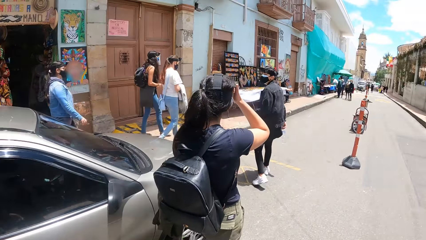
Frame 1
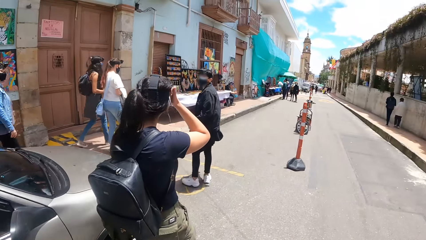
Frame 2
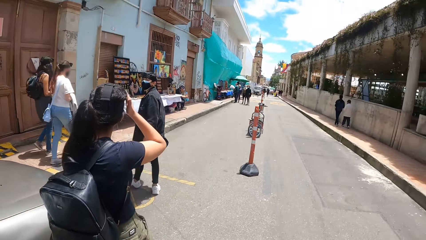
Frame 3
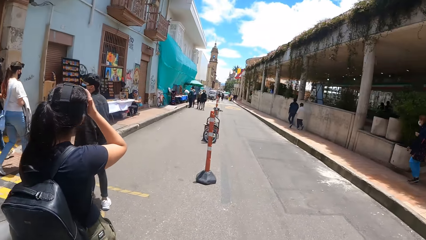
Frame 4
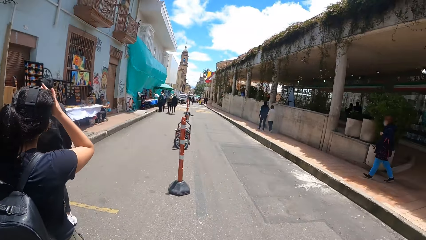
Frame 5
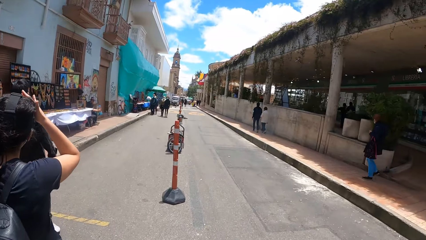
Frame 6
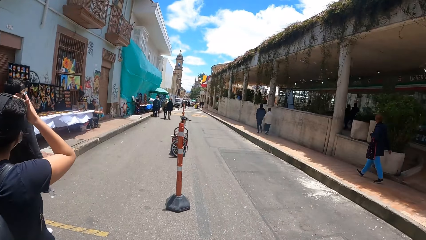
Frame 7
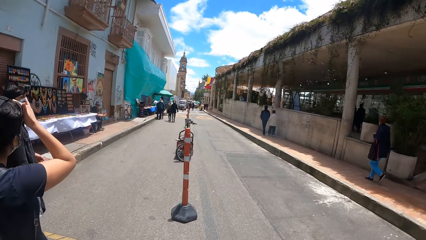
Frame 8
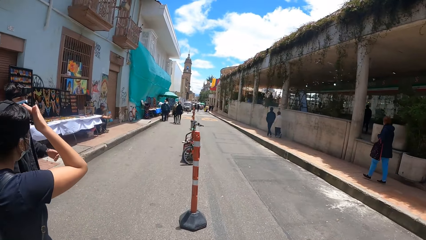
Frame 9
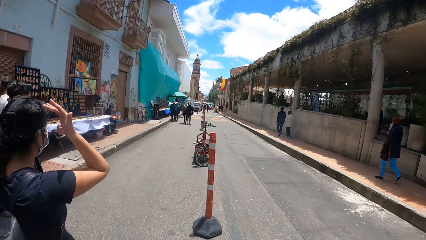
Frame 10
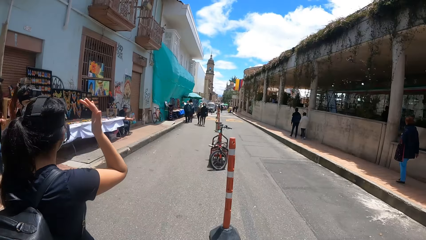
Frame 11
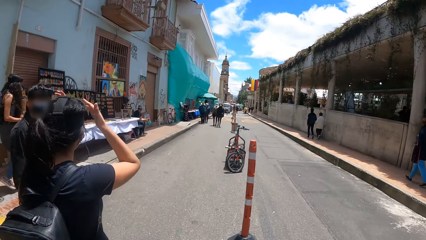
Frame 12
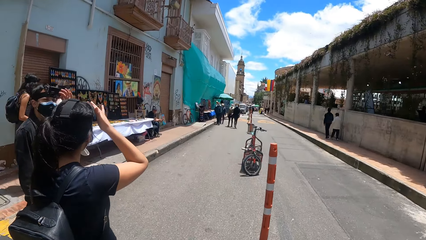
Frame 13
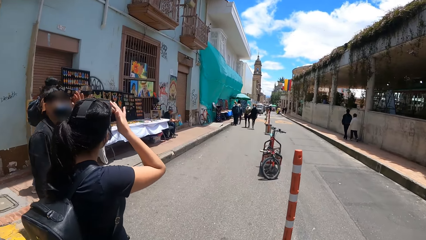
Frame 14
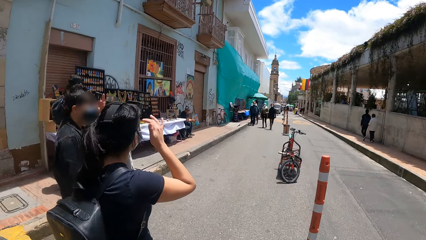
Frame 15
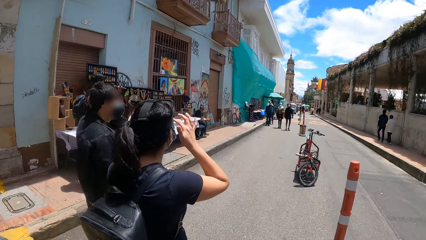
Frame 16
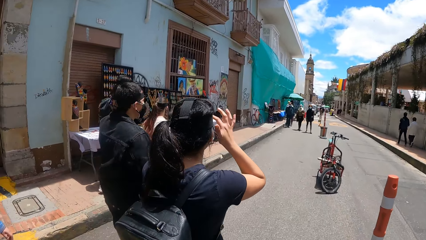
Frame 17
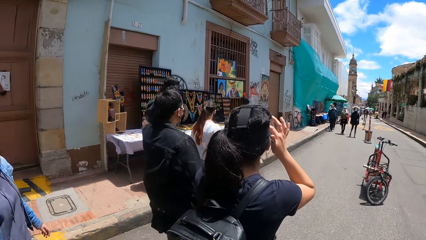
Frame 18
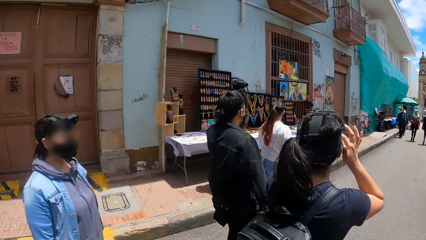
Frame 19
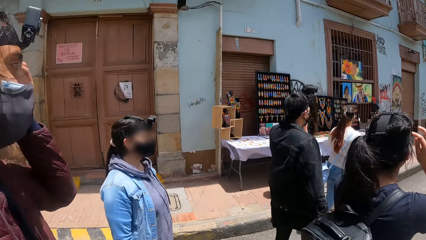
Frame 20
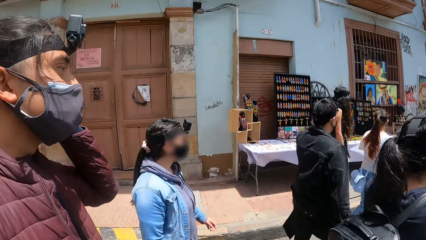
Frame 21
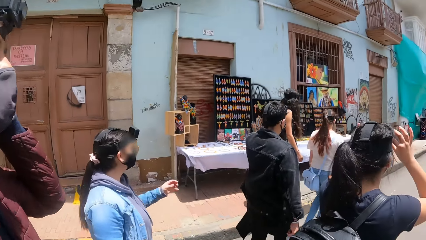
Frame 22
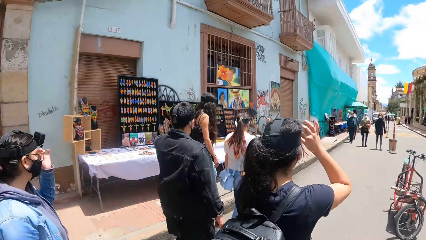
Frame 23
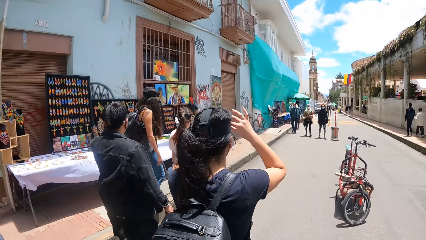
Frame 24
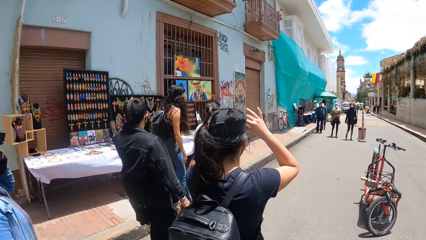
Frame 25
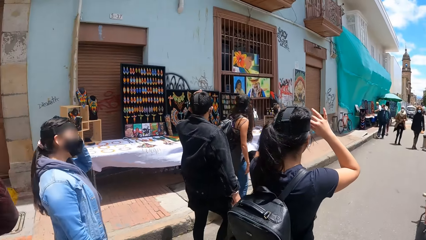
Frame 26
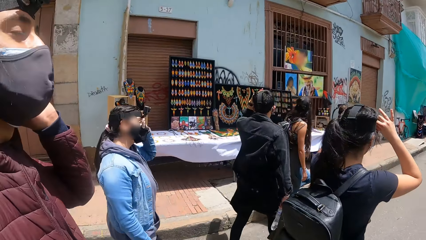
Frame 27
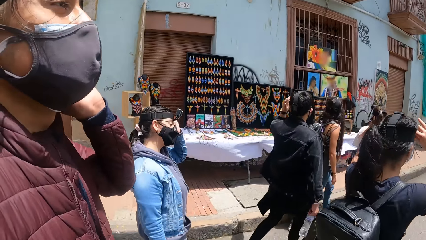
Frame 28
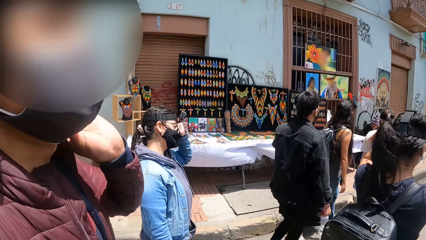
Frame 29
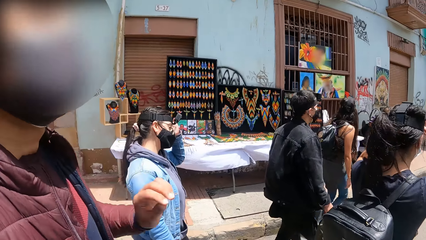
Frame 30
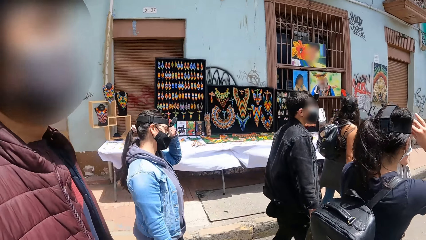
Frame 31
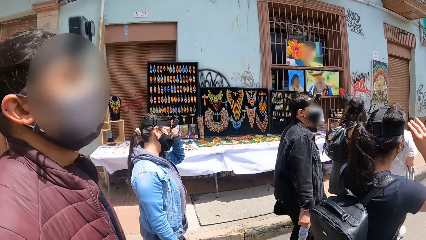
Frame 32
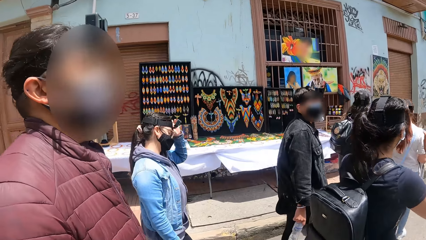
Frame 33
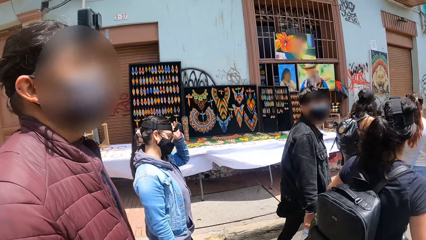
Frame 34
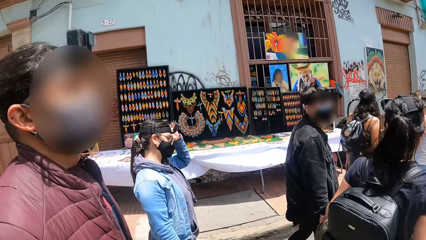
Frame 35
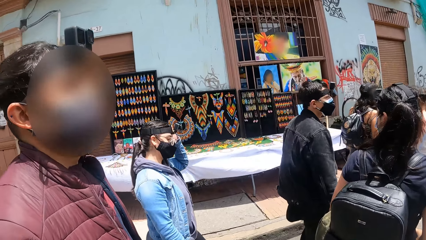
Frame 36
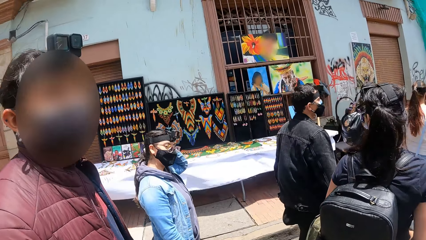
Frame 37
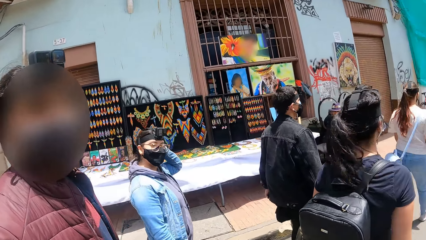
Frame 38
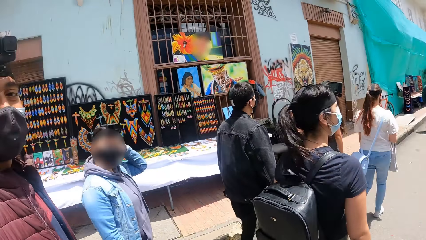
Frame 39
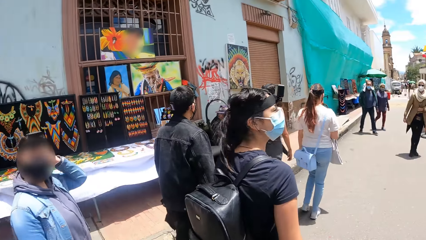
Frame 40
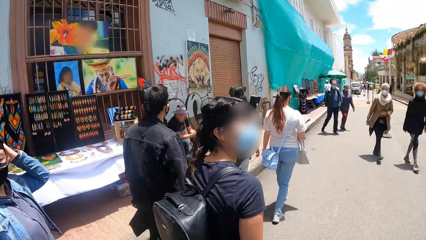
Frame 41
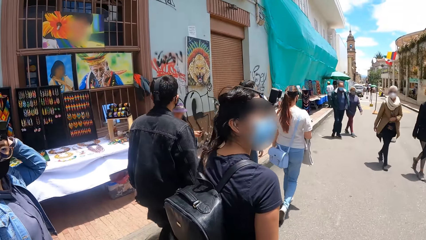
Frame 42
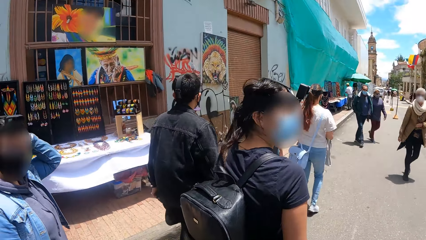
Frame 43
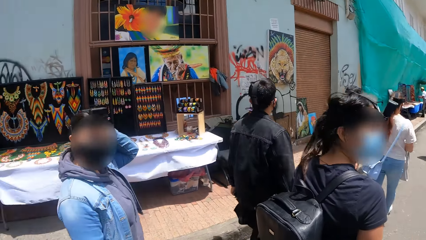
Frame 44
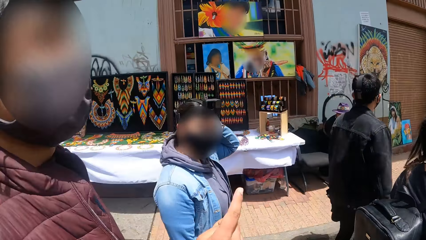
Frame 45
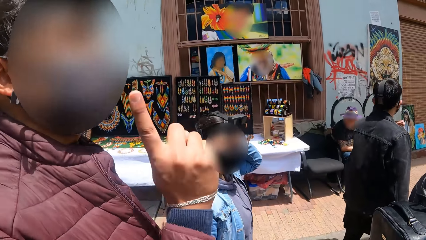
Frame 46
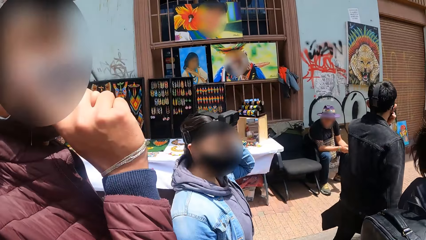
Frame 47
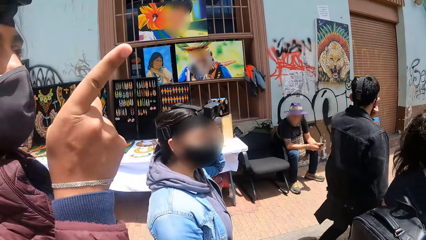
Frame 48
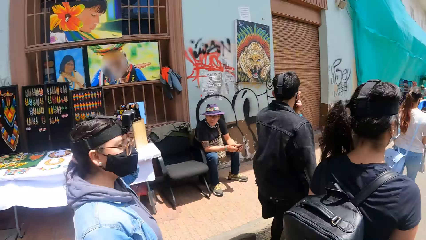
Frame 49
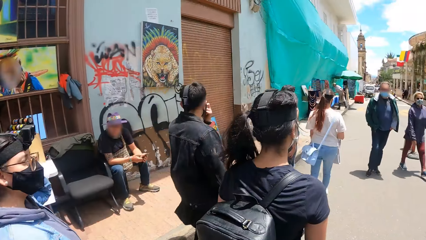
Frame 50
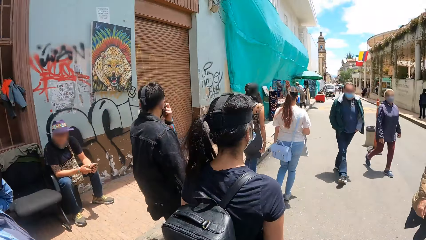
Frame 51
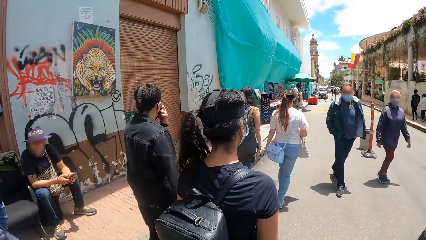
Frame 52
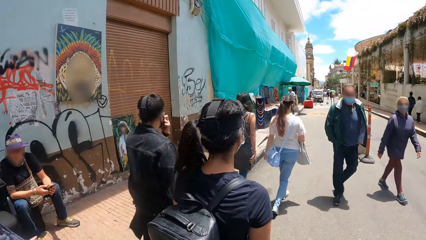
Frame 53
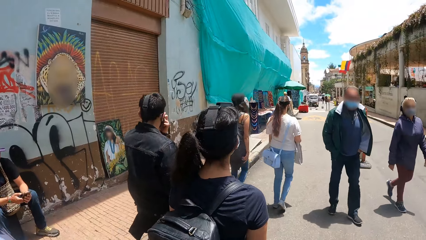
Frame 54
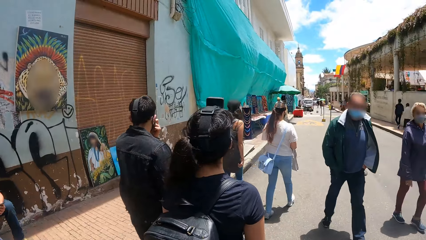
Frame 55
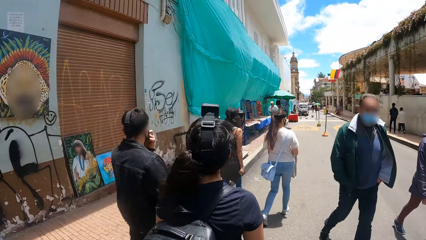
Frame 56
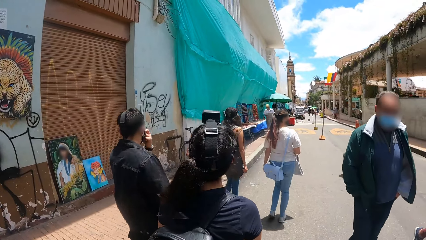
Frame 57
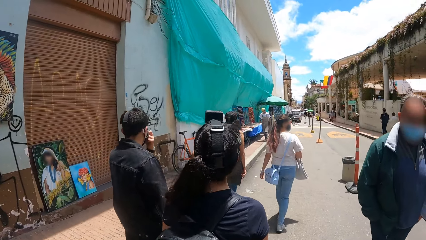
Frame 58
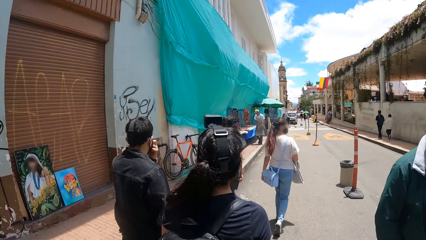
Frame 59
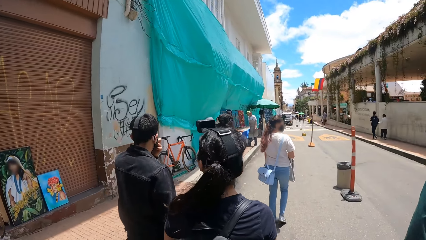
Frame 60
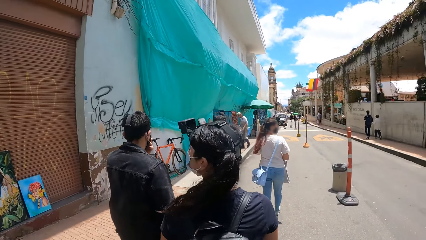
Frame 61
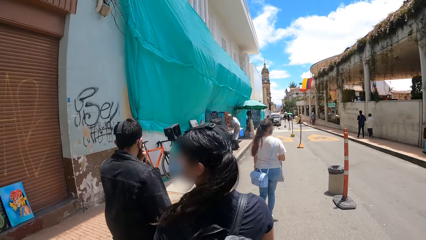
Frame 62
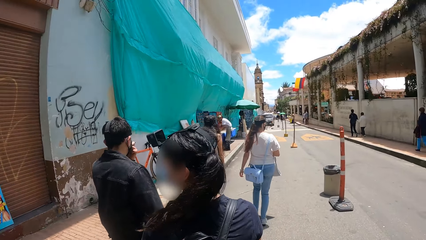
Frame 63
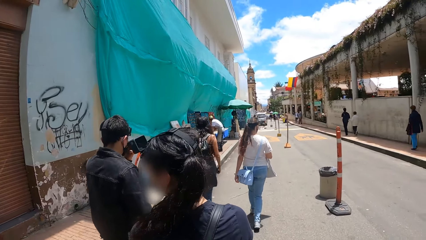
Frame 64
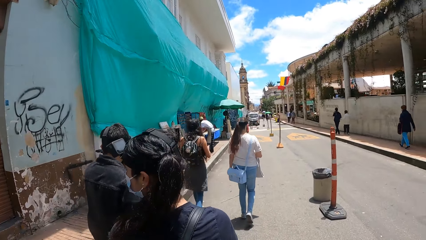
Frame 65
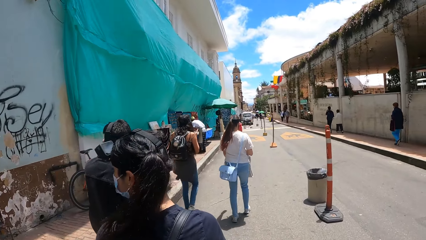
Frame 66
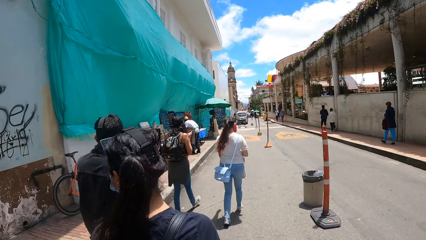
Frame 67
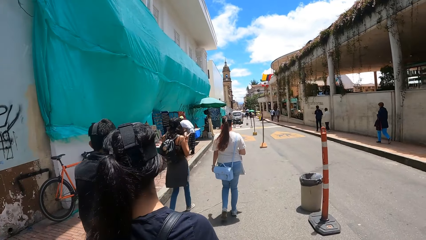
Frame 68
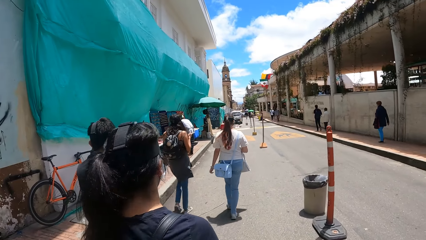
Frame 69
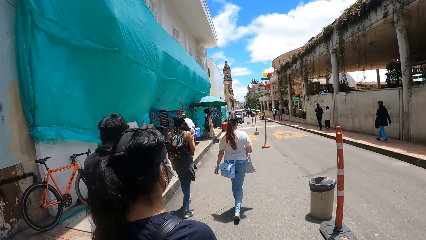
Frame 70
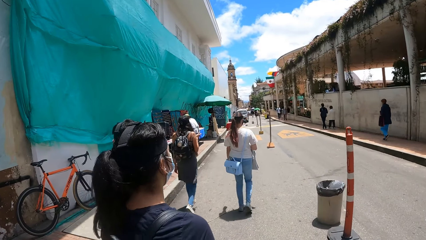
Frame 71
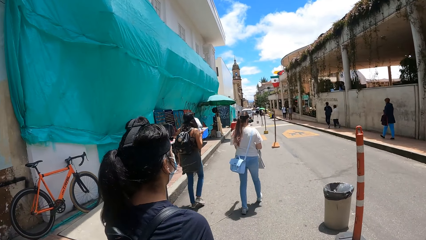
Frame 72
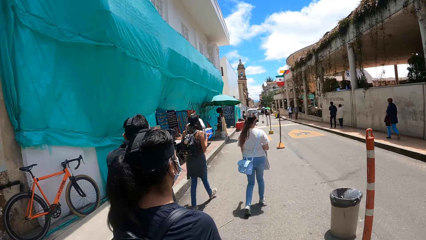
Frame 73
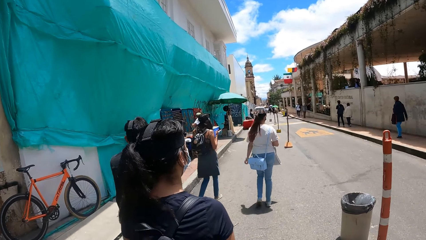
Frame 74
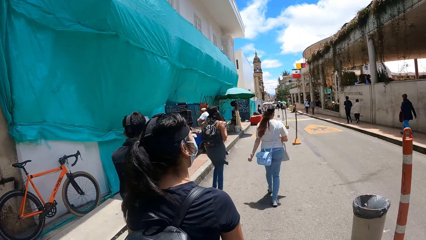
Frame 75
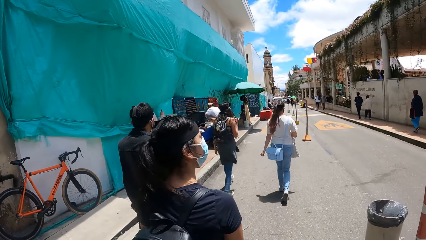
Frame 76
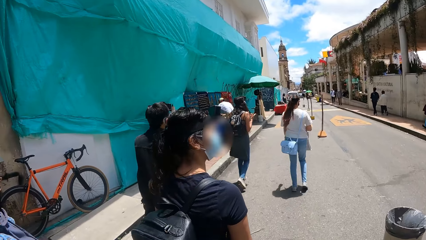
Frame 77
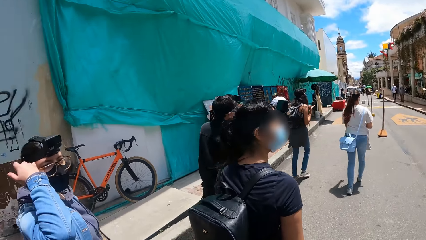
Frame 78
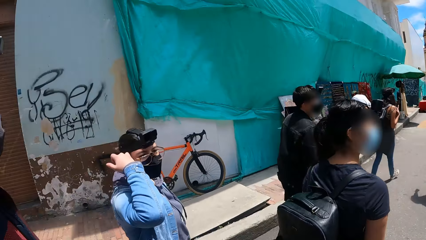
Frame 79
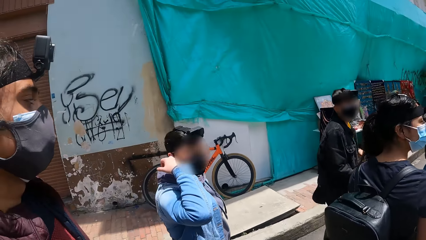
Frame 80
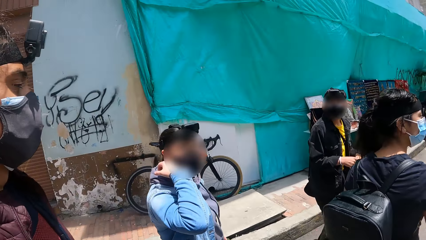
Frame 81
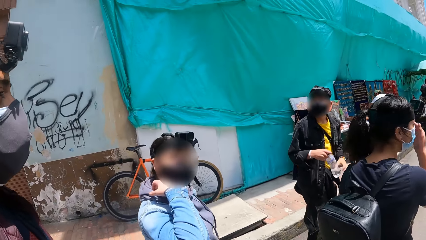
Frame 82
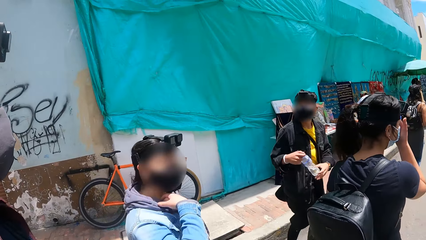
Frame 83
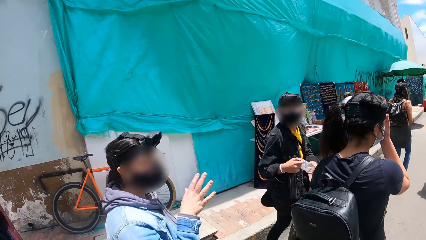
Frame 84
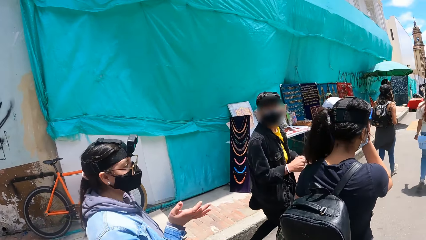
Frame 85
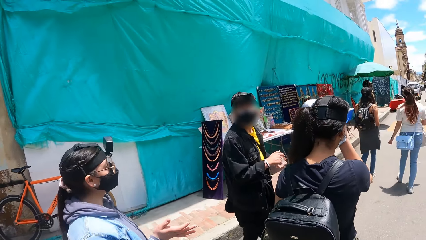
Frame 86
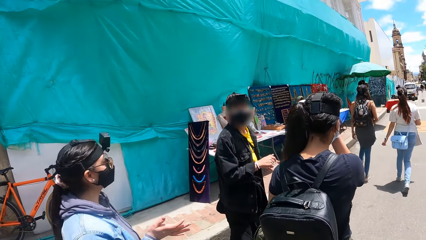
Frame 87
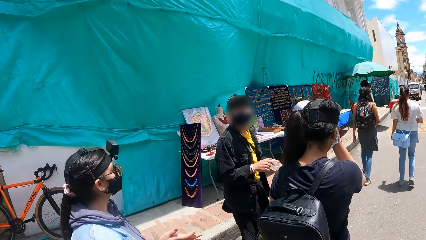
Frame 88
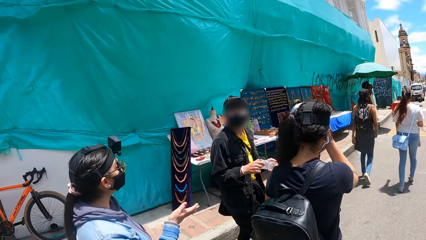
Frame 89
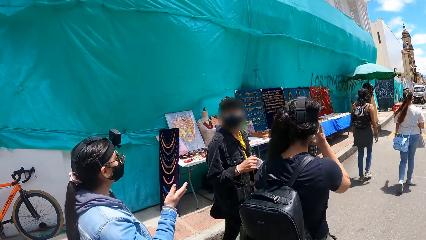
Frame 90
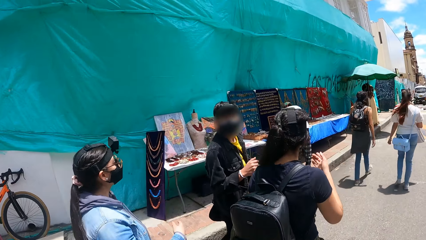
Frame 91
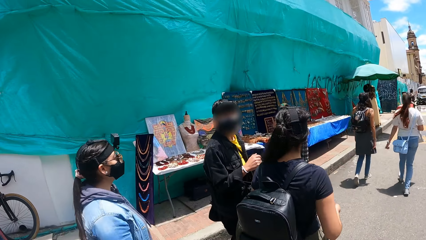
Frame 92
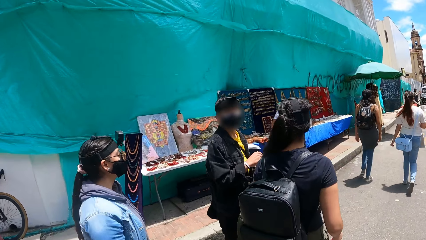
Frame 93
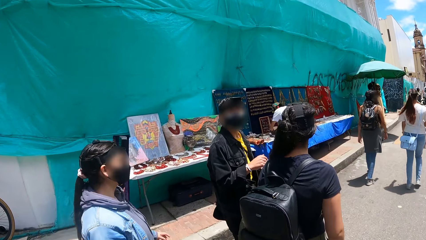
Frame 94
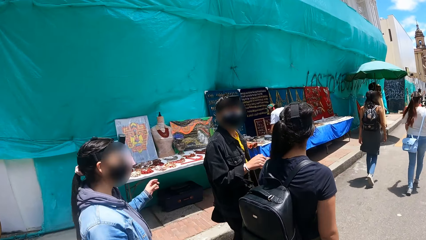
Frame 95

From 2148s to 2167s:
The camera wearer looks around. They walk.
